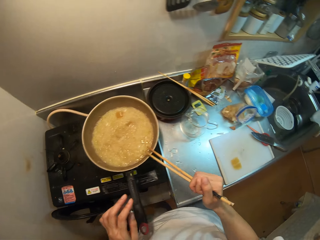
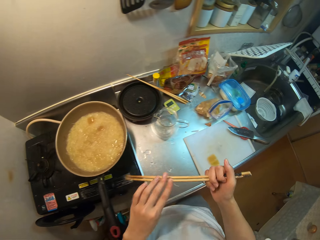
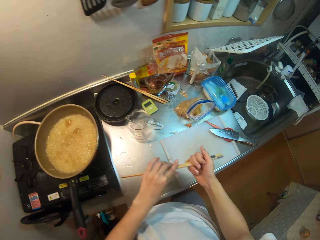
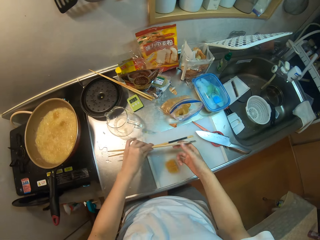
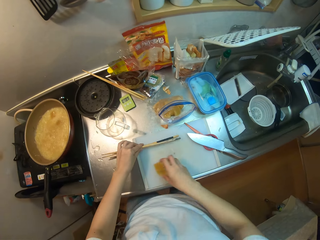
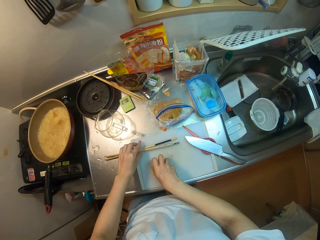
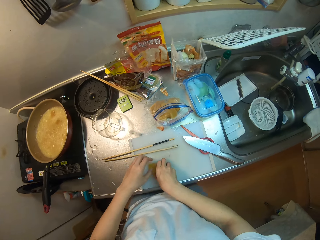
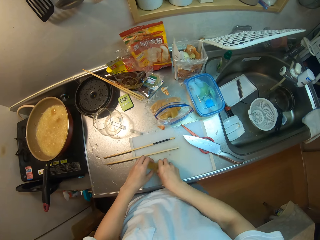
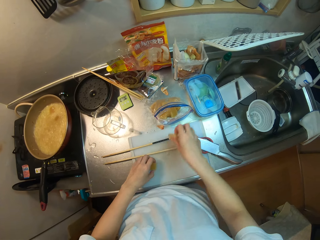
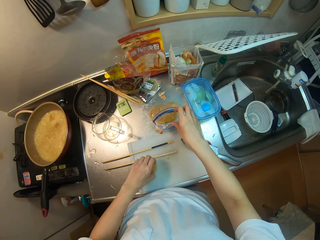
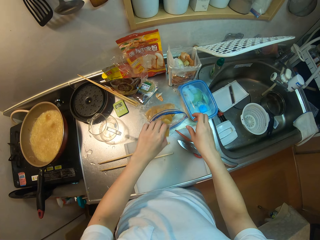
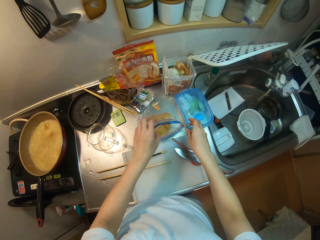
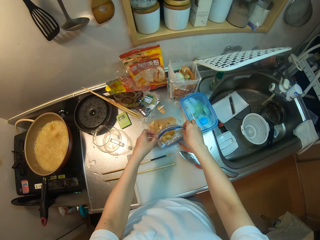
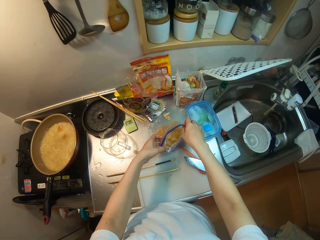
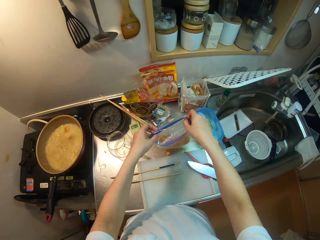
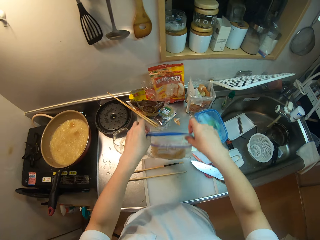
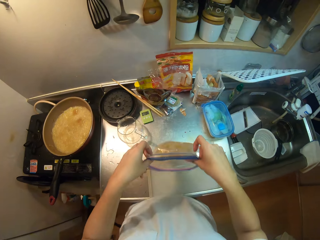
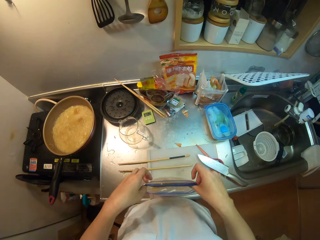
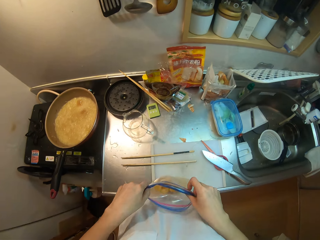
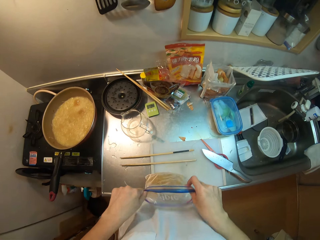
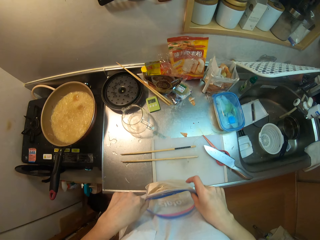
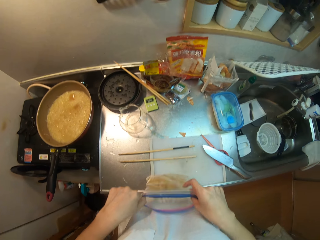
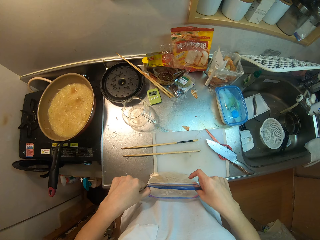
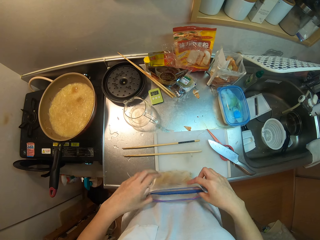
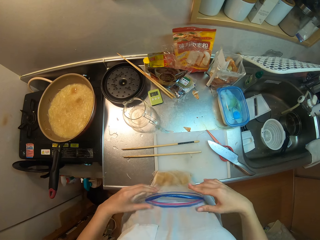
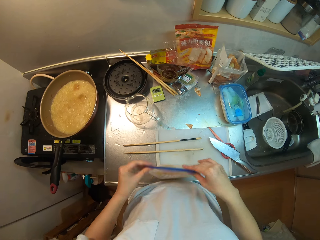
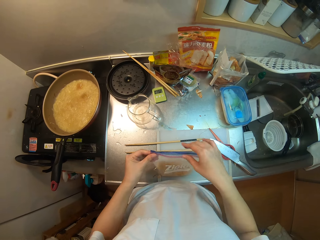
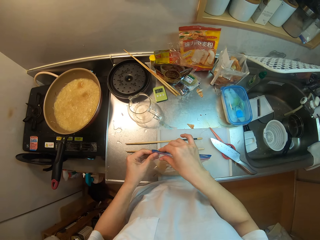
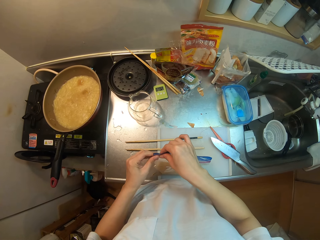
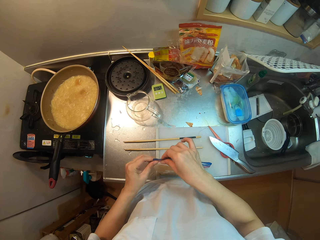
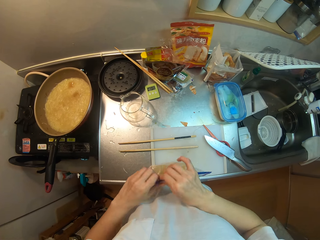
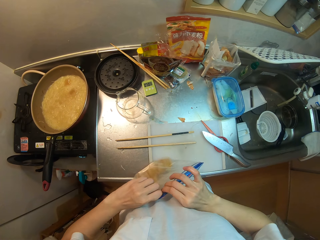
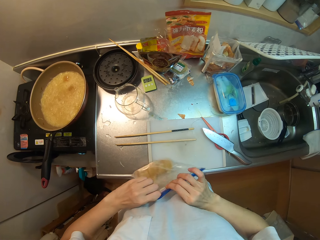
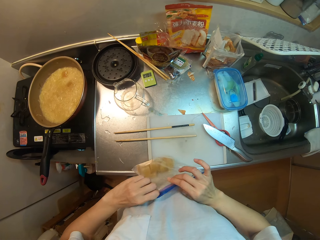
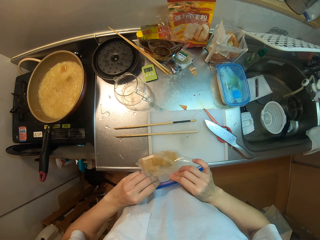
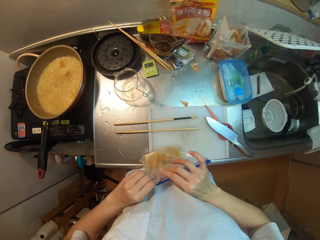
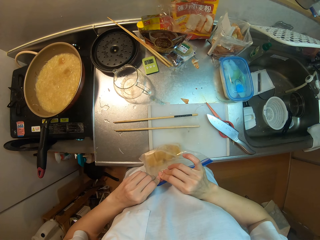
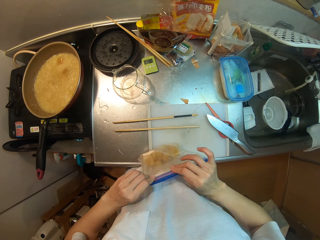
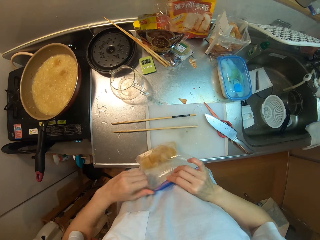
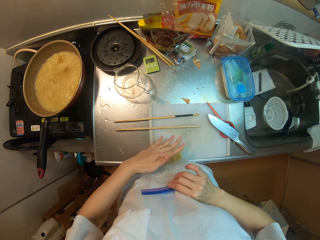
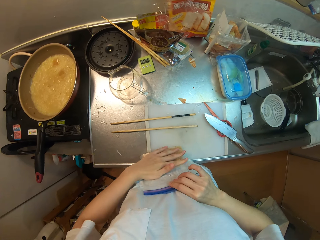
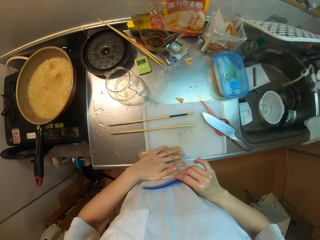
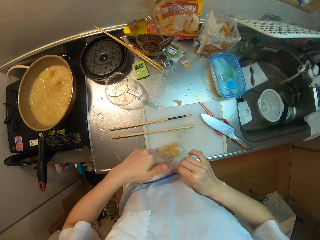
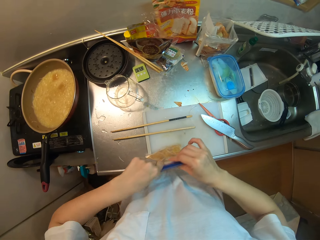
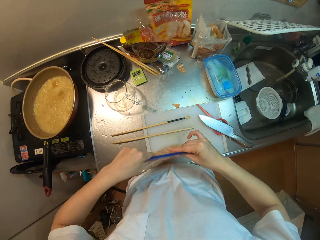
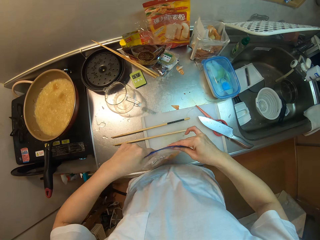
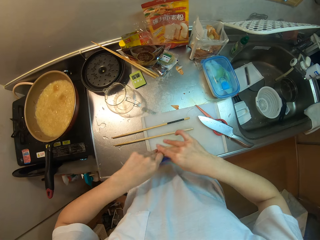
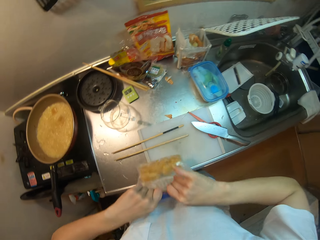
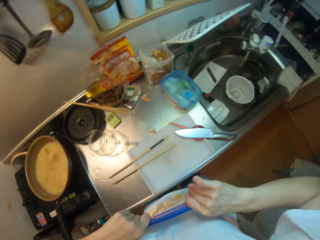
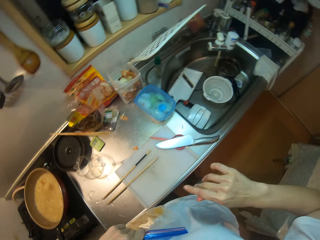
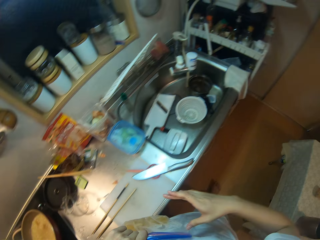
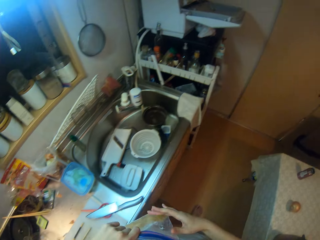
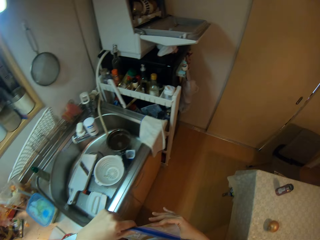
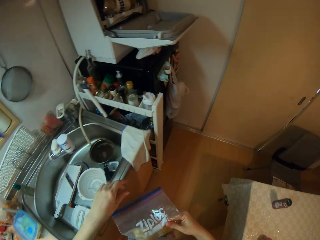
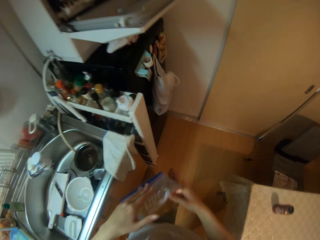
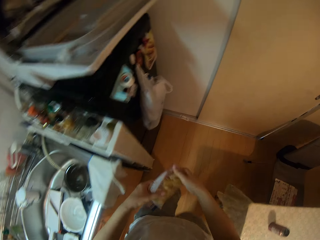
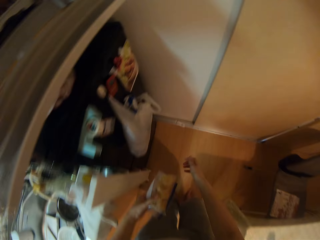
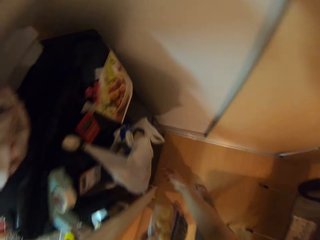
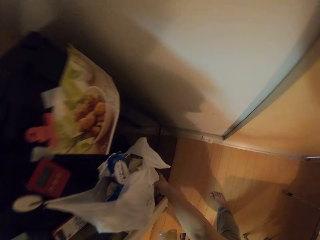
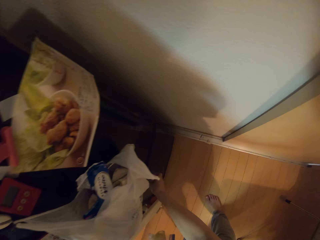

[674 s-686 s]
The camera wearer passes the chopsticks from her right hand to her left hand and places the chopsticks on the table. She picks up the pieces of butter on the chopping board with her hands and places the pieces of butter in the nylon on the table. She picks the ziplock bag. She adjusts the nylon in her hands. She lifts the ziplock bag and places the ziplock bag on the chopping board. She seals the nylon with her hands. She presses the butter on the ziplock bag with her left hand. She adjusts the ziplock bag. She walks with the ziplock bag towards the fridge.

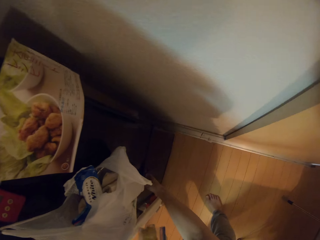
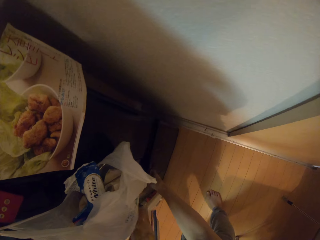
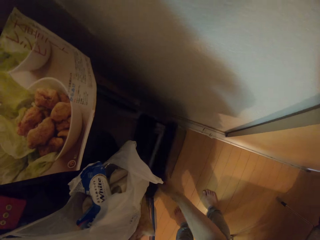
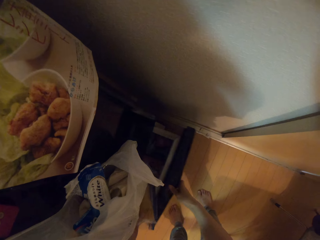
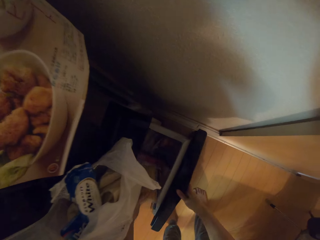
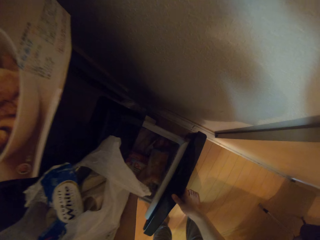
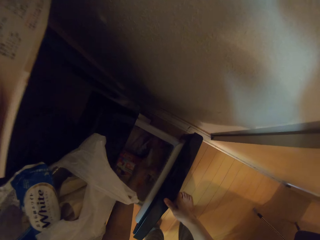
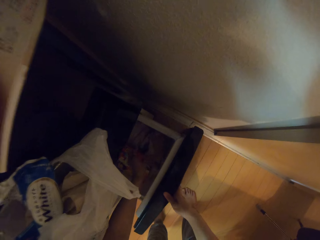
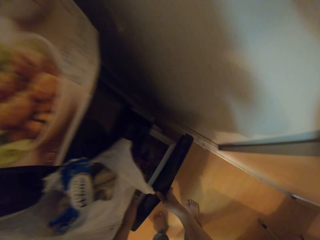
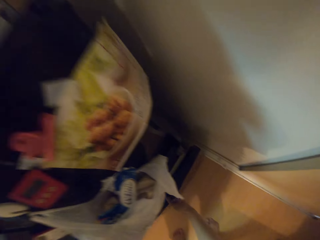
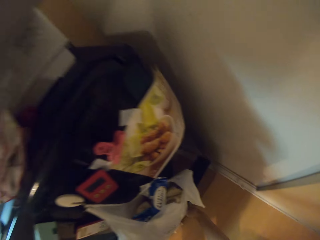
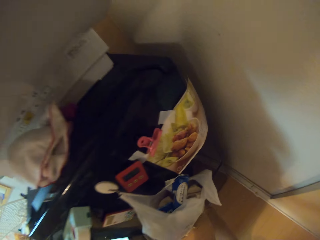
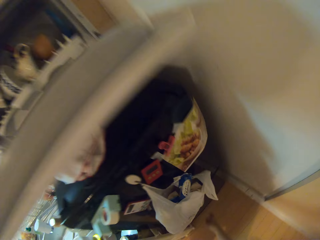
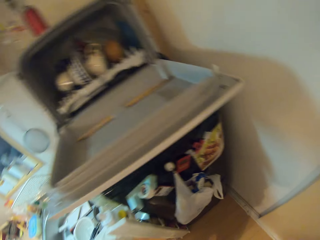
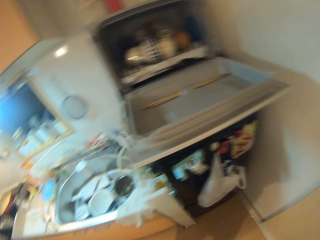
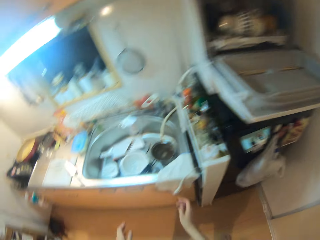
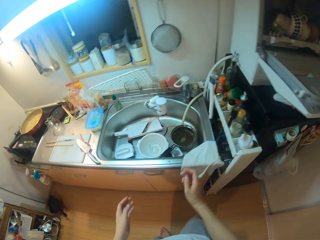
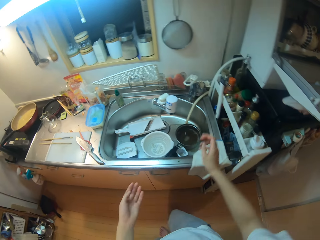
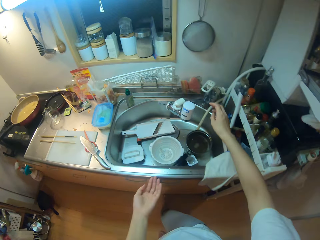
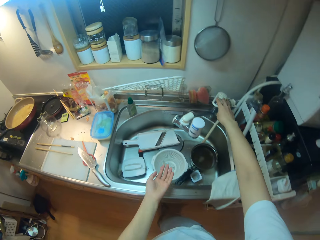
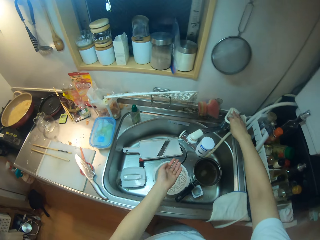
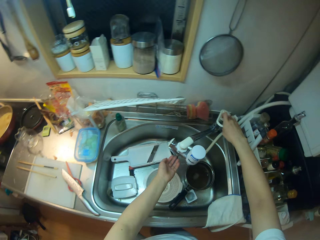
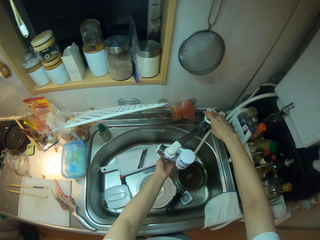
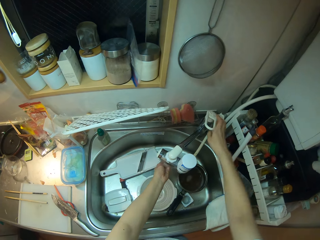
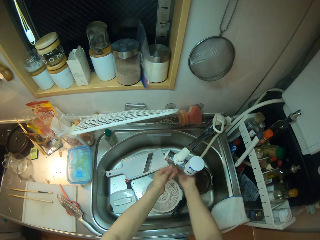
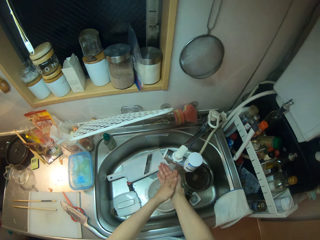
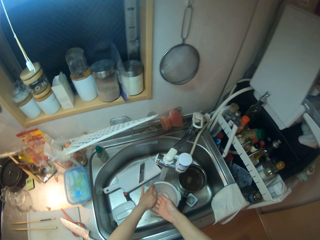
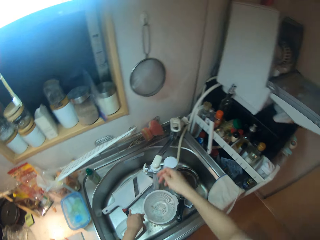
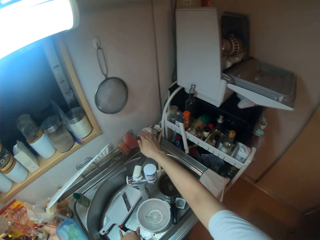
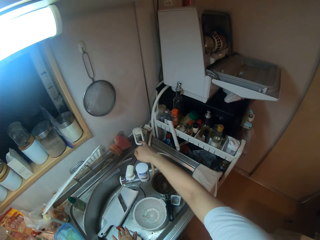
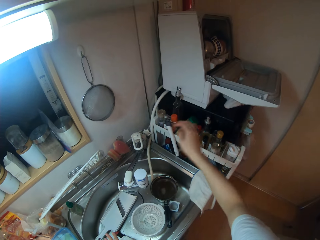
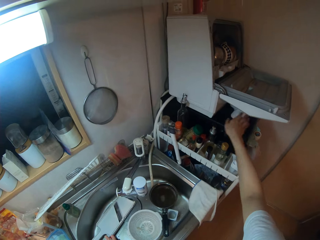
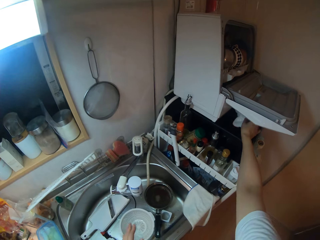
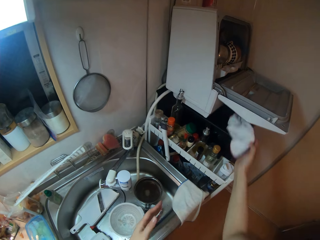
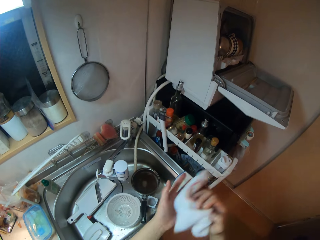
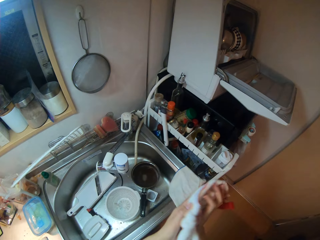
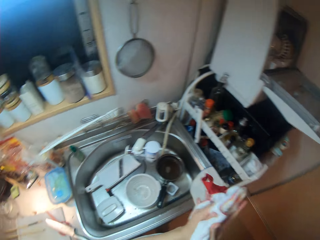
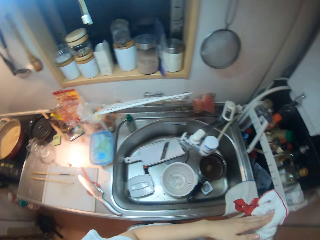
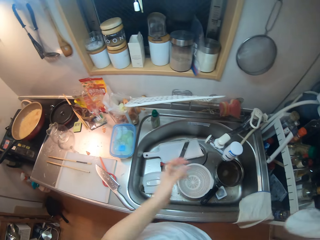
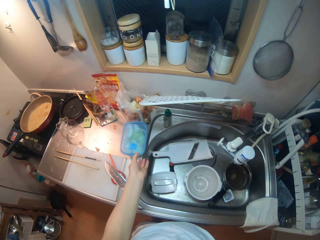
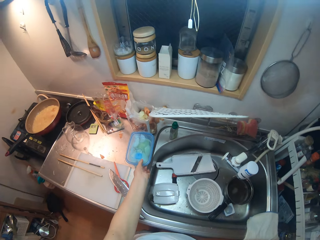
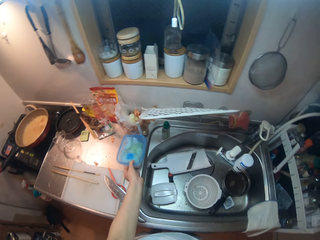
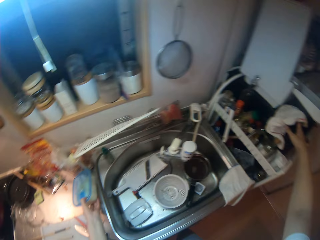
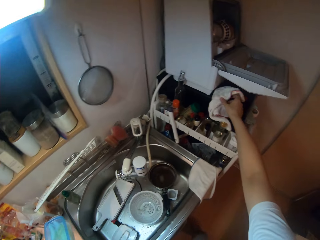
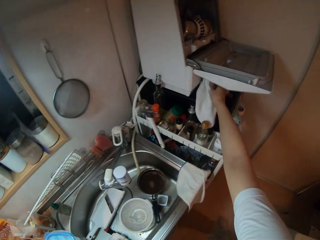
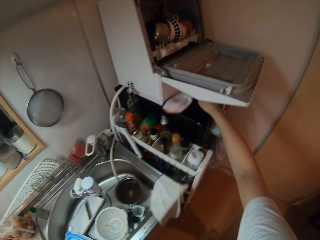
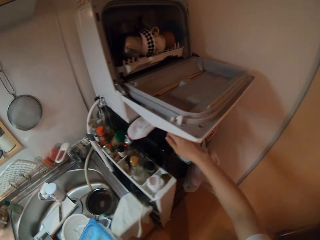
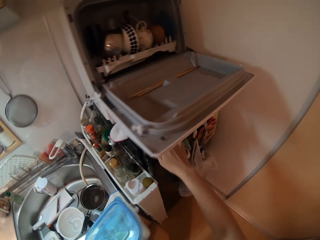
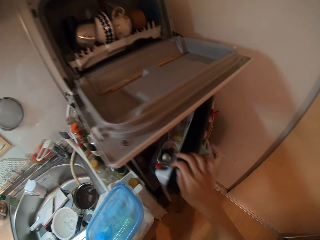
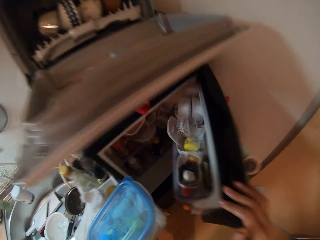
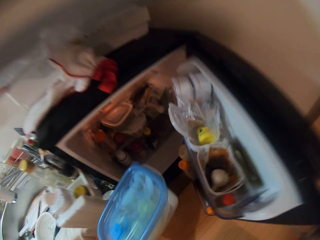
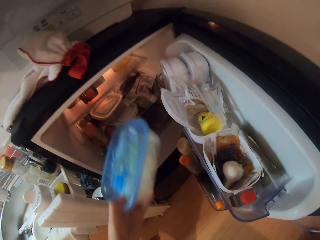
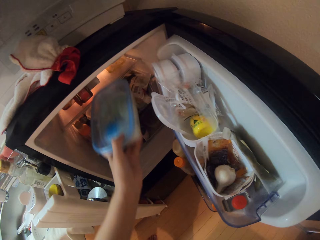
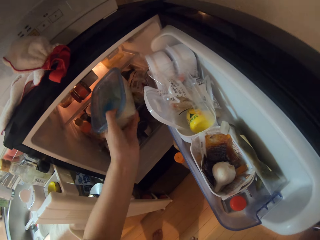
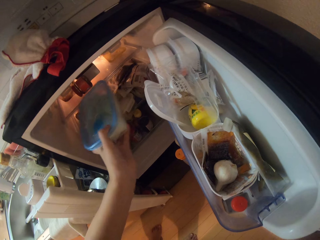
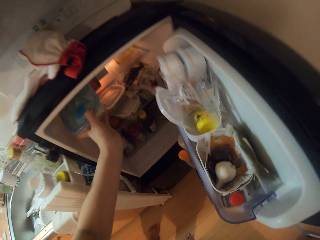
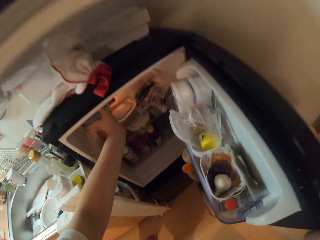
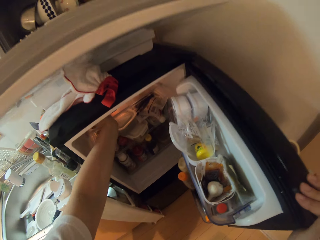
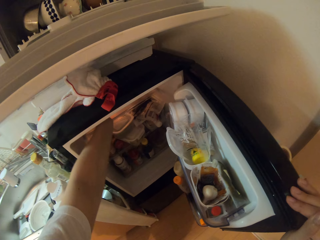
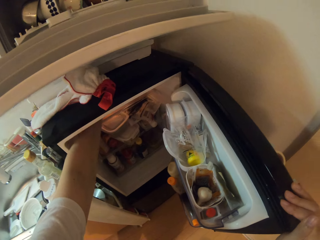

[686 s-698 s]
The camera wearer opens a fridge drawer with her right hand. She places the nylon with butter in the drawer with her left hand. She closes the drawer with her right hand. She walks towards the sink. She turns on the tap with her right hand. She rinses her hands under the tap. She turns off the tap with her right hand. She picks up a napkin on a kitchen rack with her right hand. She dries her hands with the napkin. She picks up a plate on the table. She places the napkin on the kitchen rack with her right hand. She walks to the fridge. She opens the fridge with her right hand. She places the plate in the fridge with her left hand.
